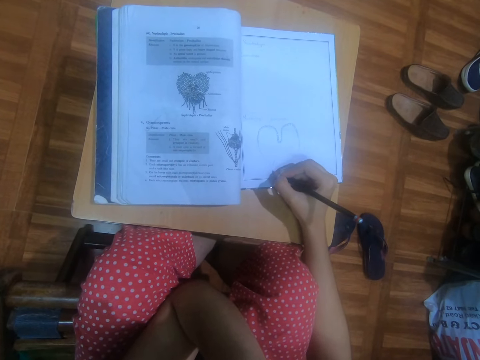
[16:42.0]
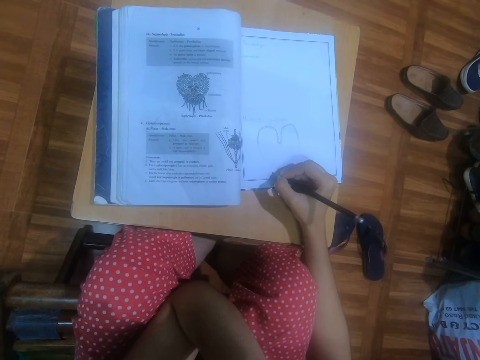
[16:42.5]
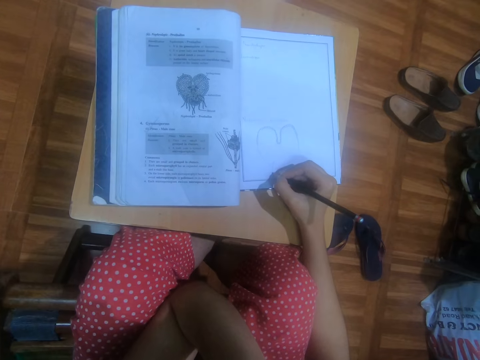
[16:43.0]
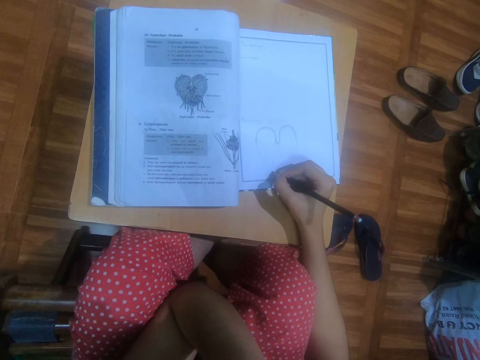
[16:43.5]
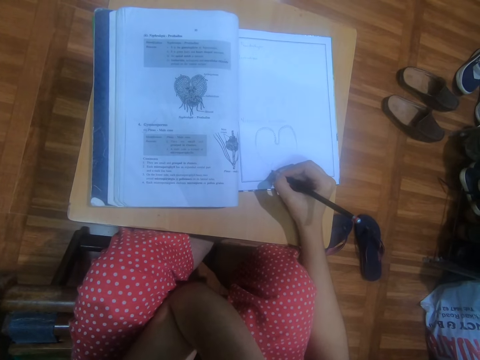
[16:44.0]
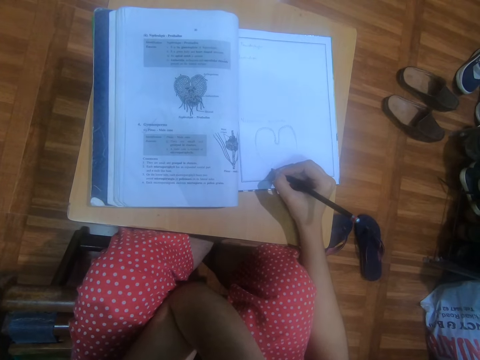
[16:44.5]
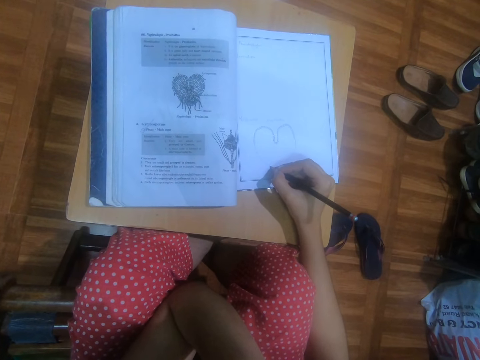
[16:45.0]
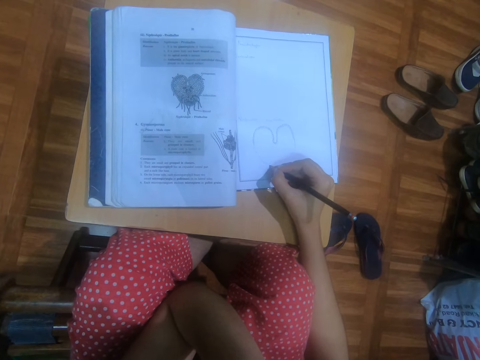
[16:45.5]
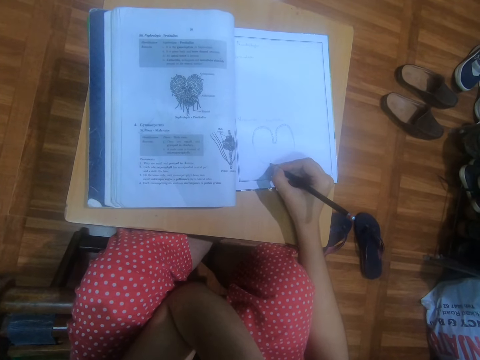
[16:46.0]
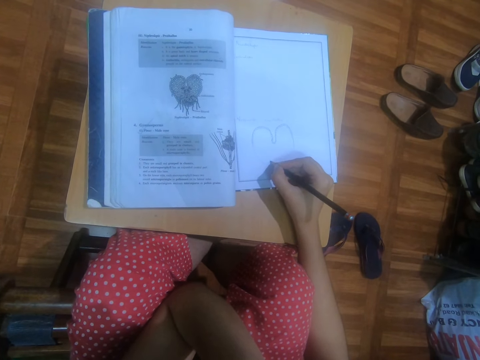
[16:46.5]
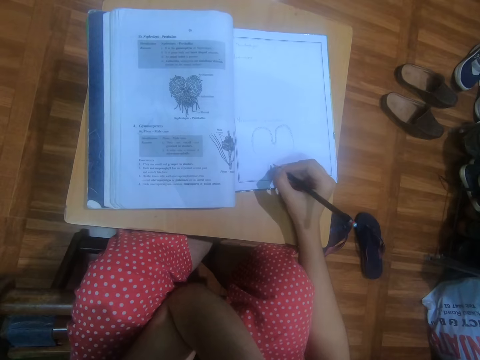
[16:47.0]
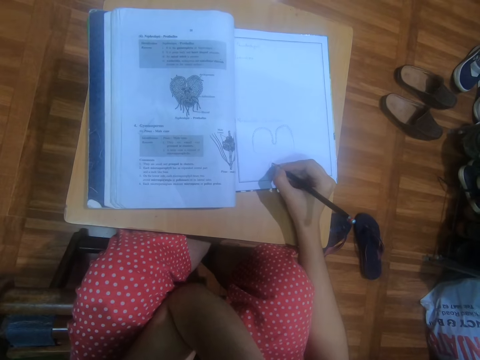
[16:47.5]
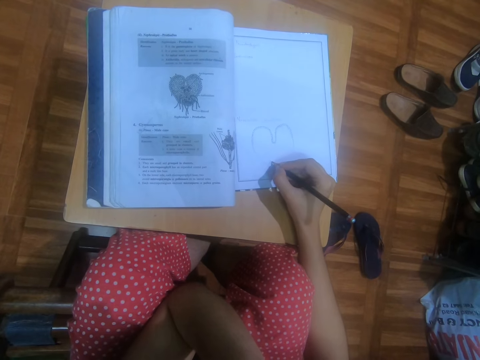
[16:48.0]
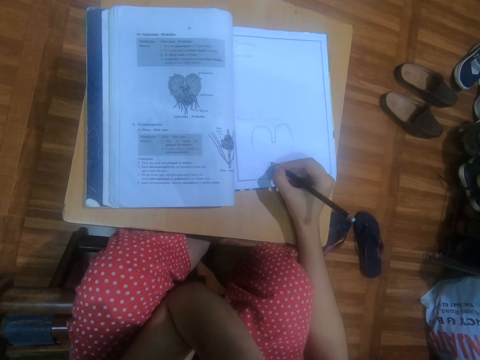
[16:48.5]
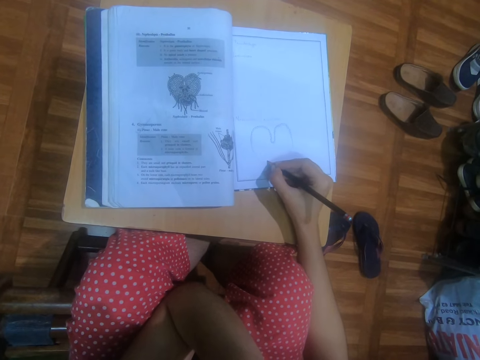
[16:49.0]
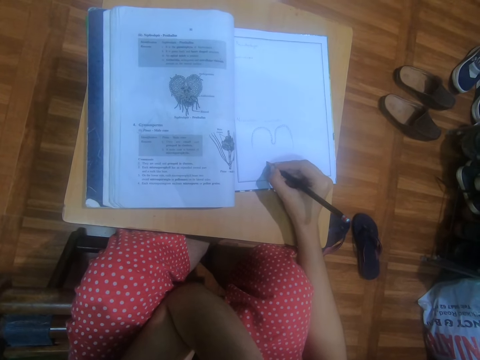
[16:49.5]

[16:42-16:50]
The camera wearer draws in a book with a pencil.

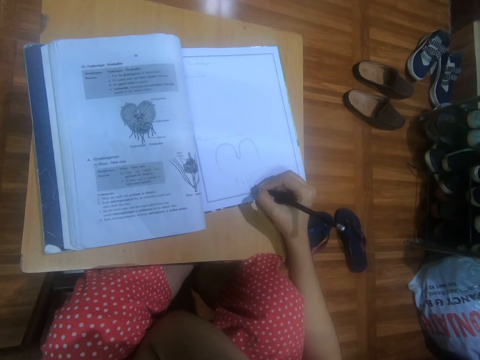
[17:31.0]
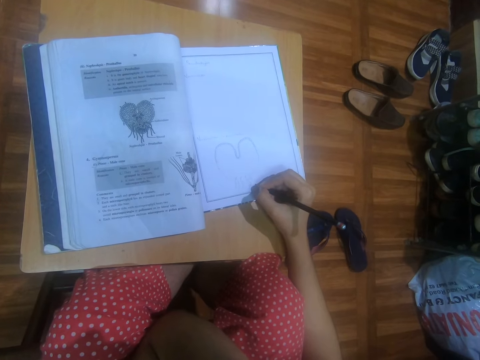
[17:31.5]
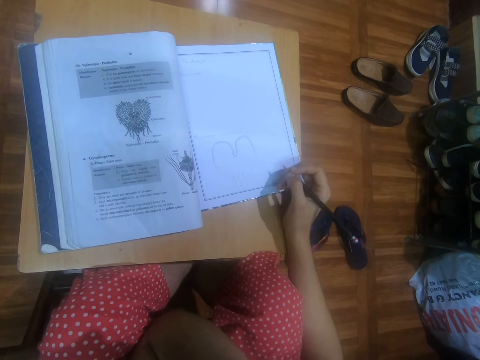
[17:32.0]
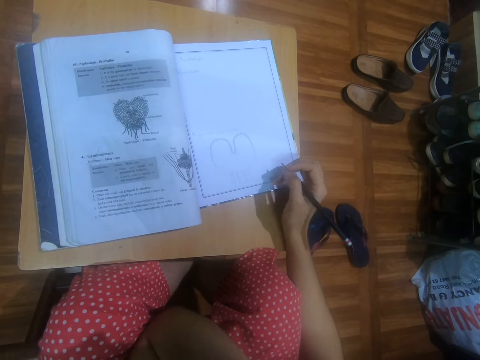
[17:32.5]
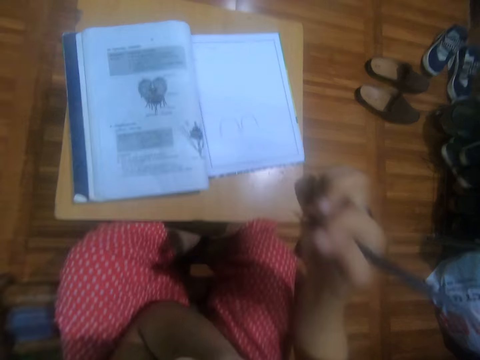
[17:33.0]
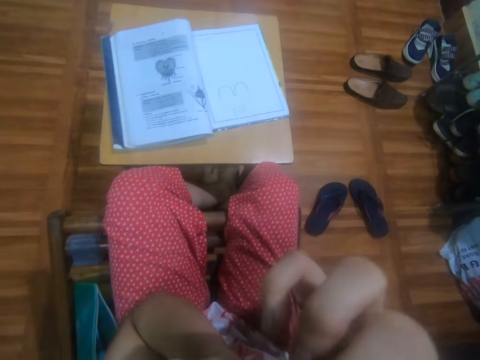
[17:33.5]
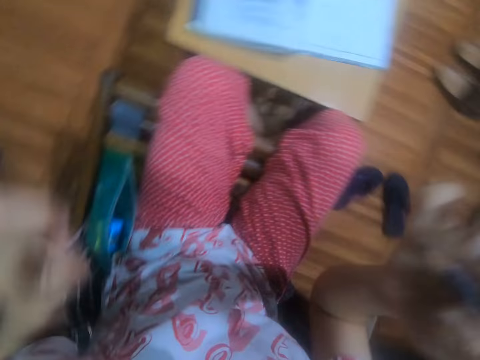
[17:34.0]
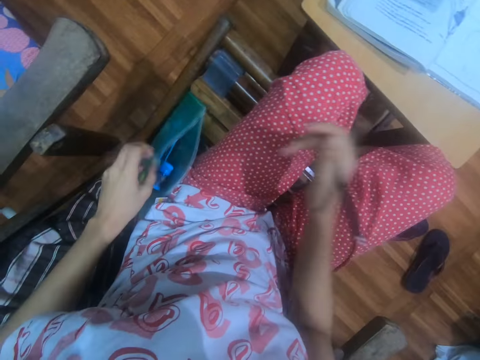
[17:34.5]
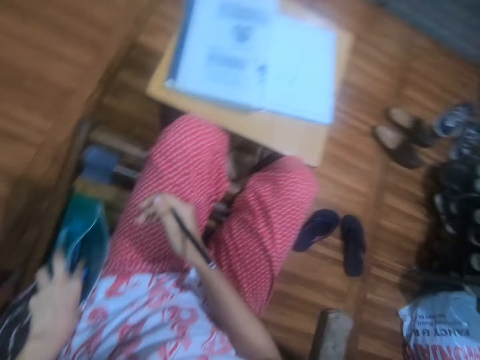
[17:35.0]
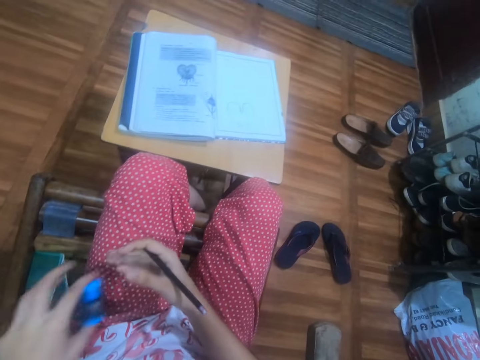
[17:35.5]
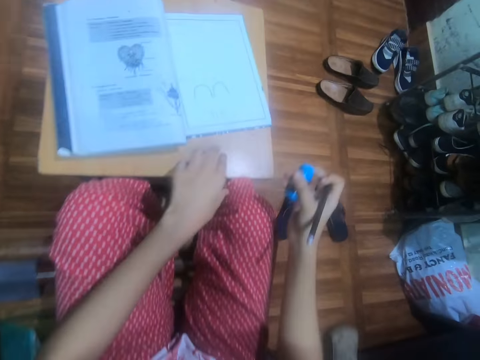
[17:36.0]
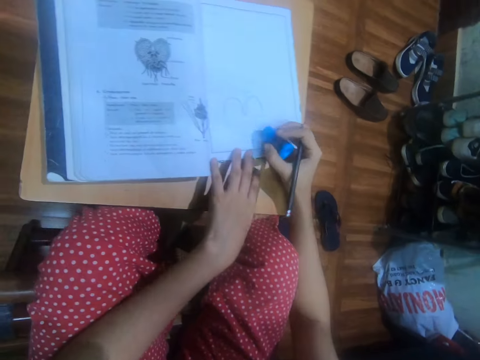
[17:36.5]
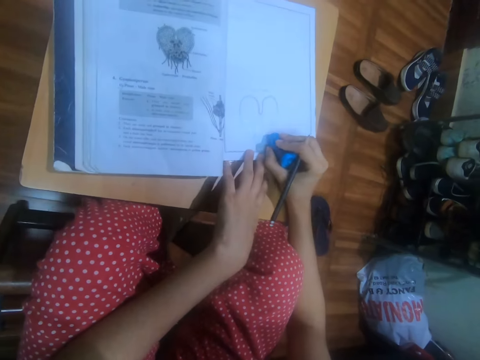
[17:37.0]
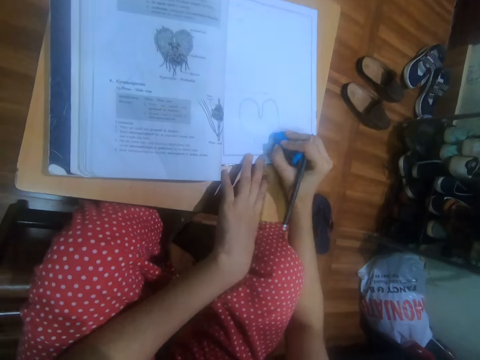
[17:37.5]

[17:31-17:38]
The camera wearer touches her face with her right hand. She touches the purse on the chair with her left hand. She takes an eraser from the purse on the chair with her left hand. She passes the eraser to her right hand. She places her left hand on the table. She cleans the drawing in the drawing book with the eraser in her right hand.
